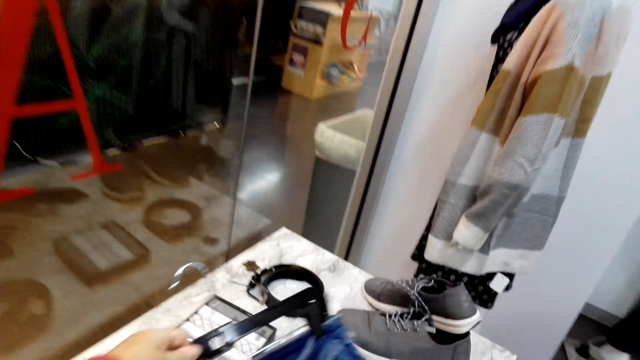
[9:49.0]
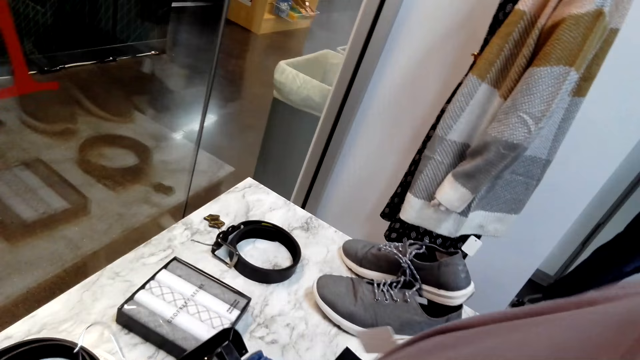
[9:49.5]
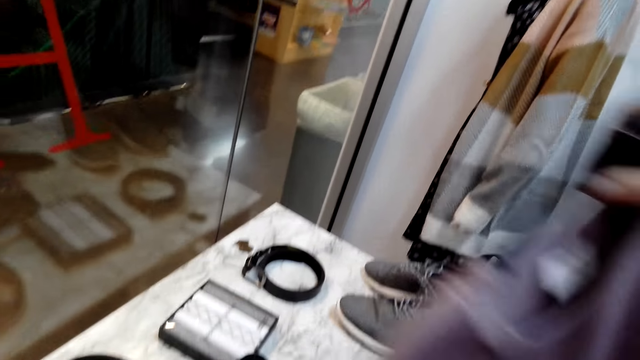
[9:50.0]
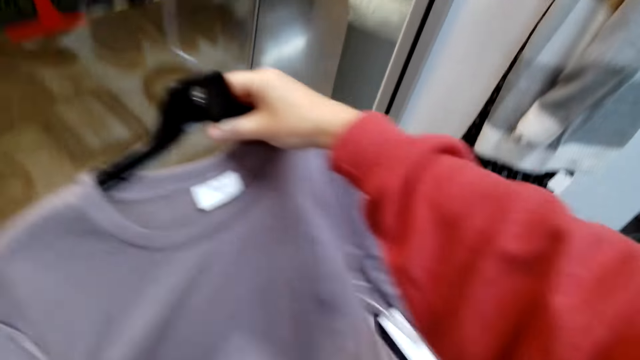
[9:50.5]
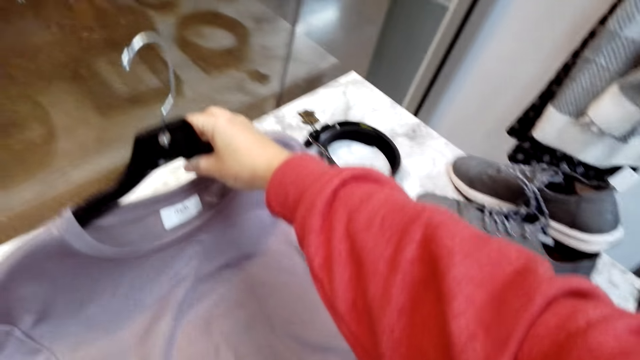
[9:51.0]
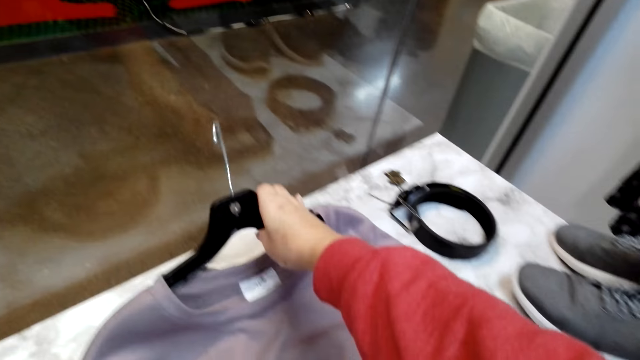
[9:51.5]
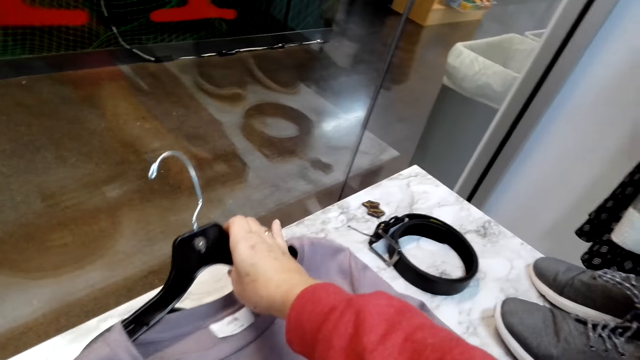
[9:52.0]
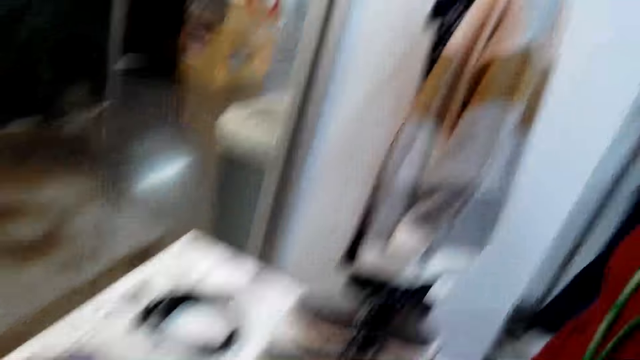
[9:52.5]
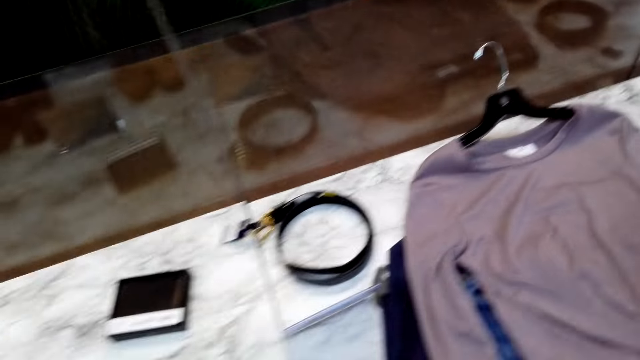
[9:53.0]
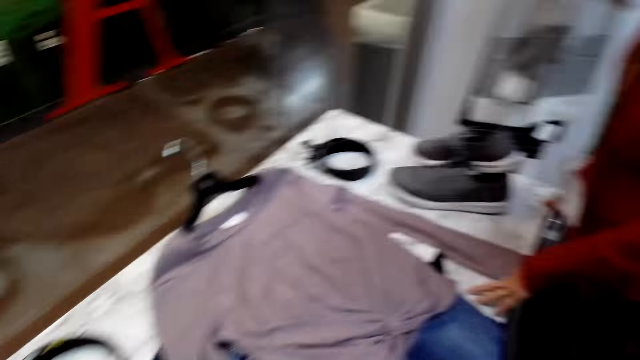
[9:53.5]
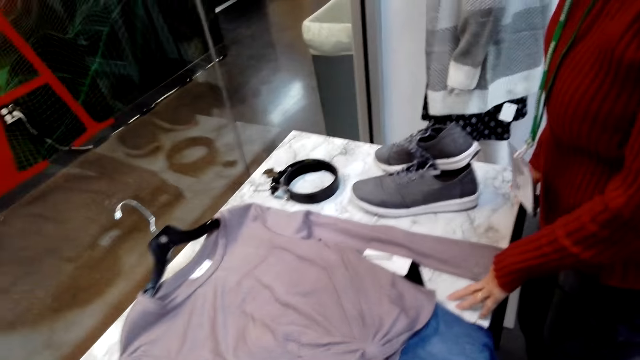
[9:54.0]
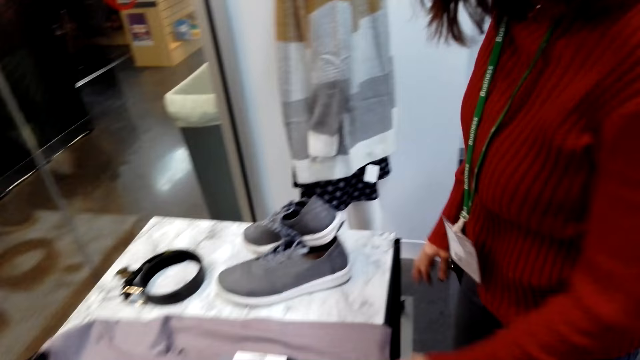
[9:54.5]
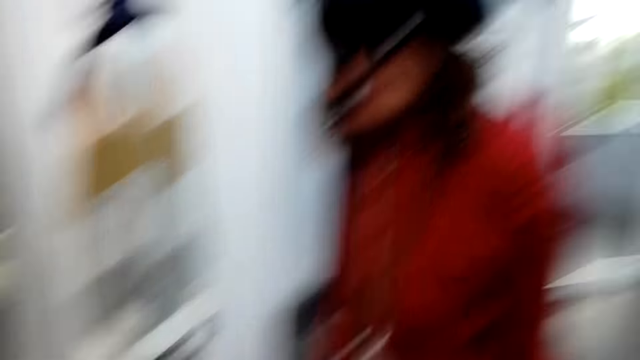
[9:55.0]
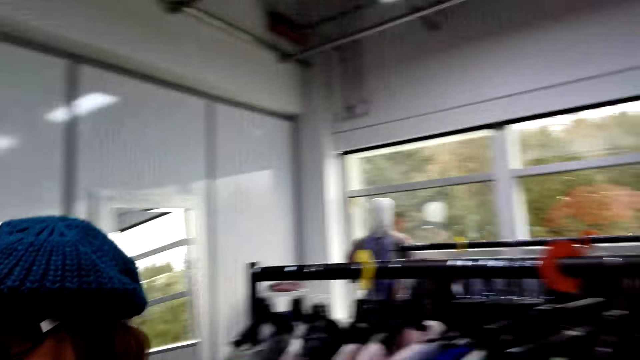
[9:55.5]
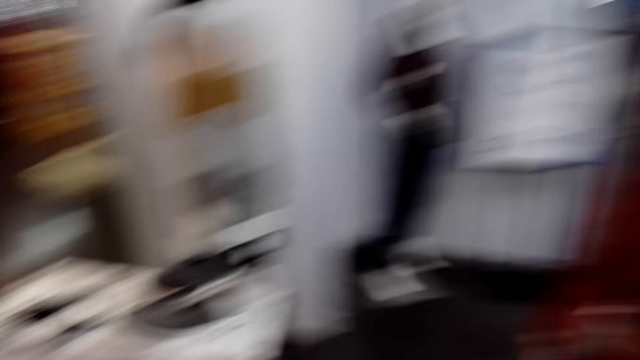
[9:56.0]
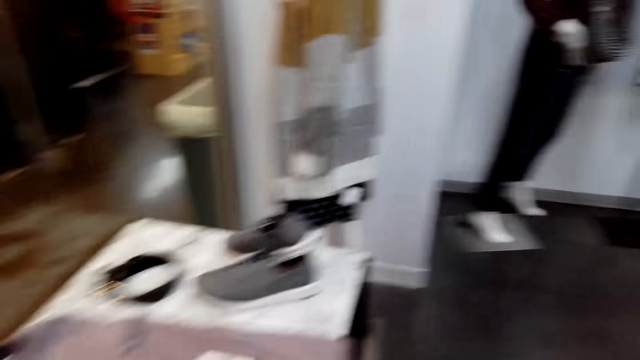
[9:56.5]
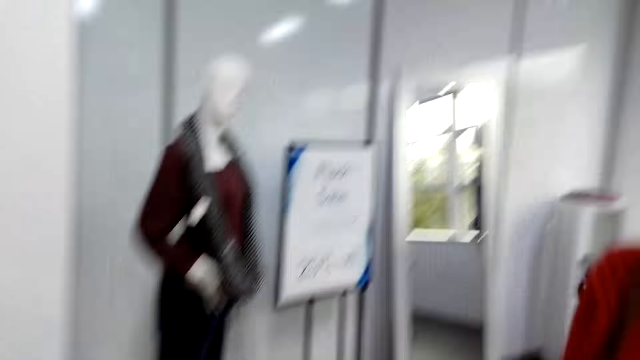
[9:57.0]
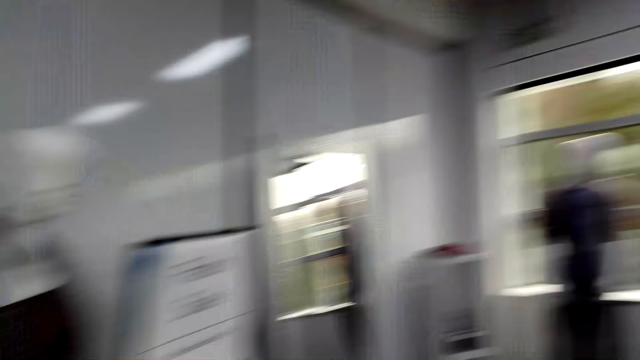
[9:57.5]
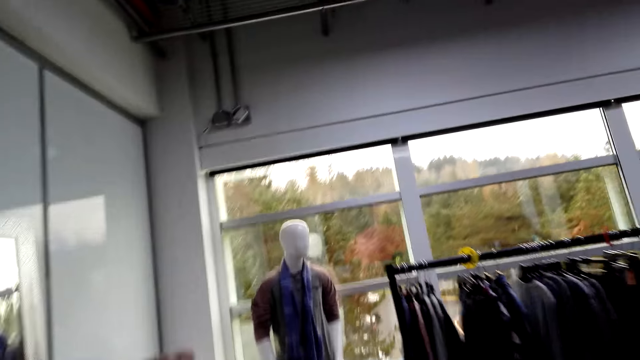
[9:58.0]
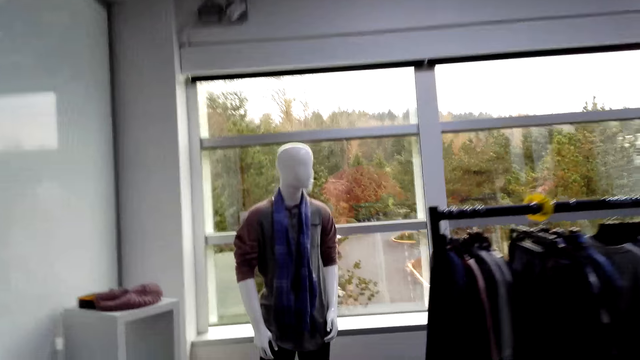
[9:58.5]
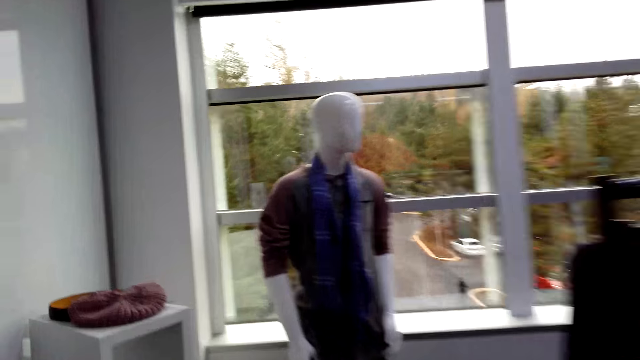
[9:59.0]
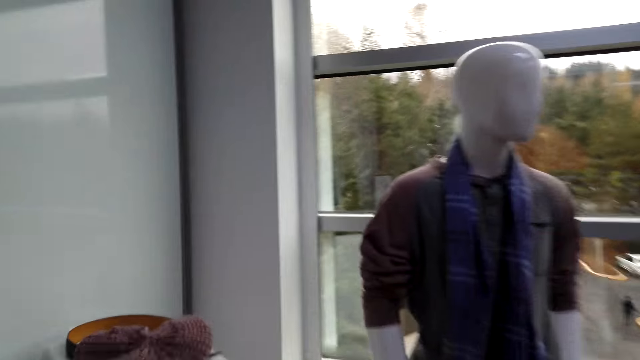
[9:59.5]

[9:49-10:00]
The camera wearer puts the top and pant jeans on the table. A woman stares around the shop. The camera wearer stares around the shop and walks around the shop.

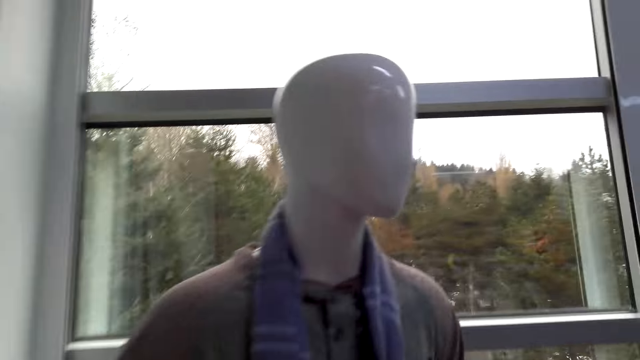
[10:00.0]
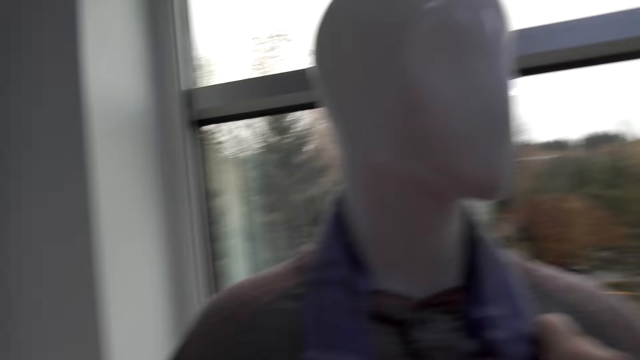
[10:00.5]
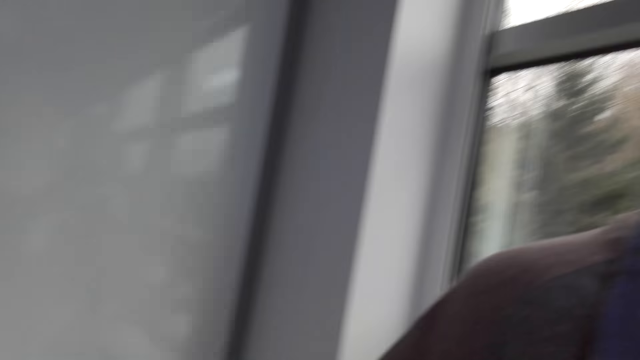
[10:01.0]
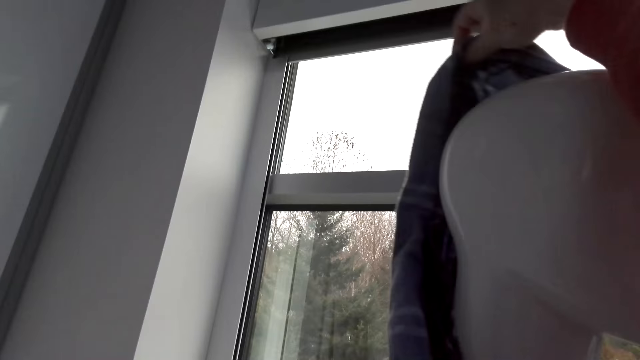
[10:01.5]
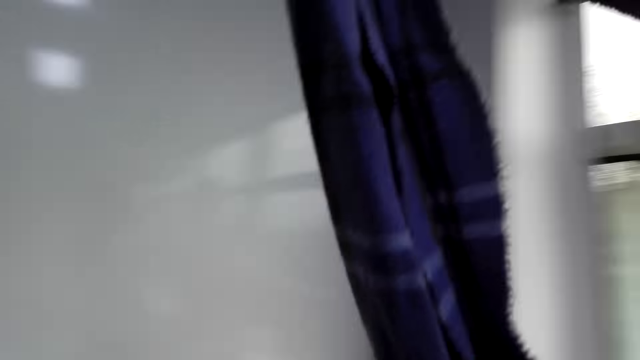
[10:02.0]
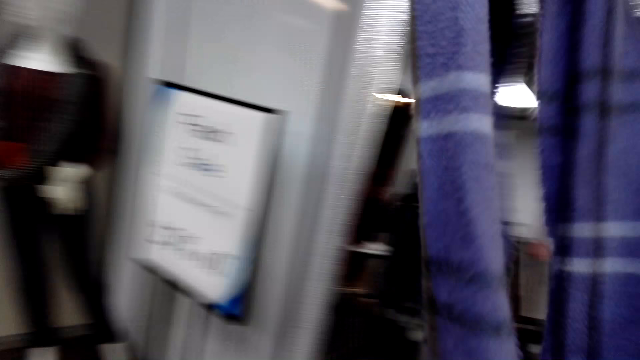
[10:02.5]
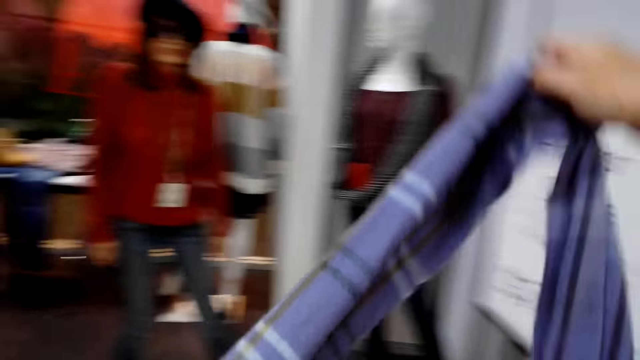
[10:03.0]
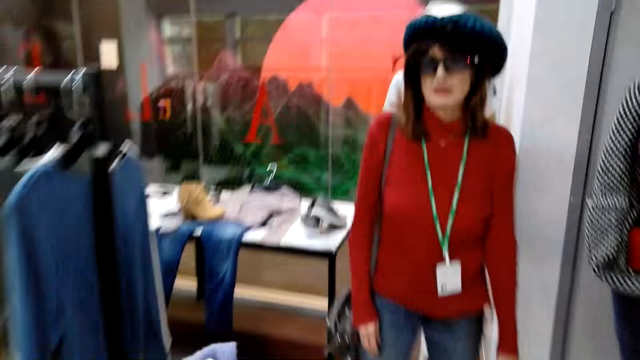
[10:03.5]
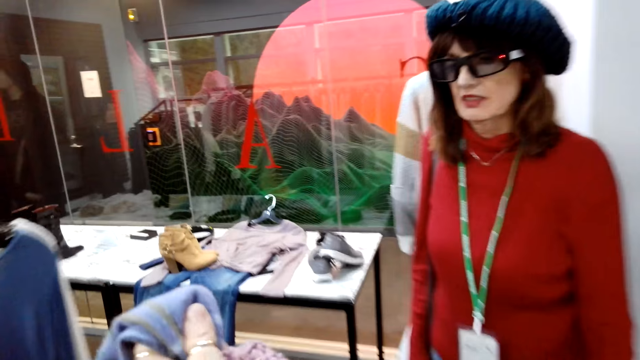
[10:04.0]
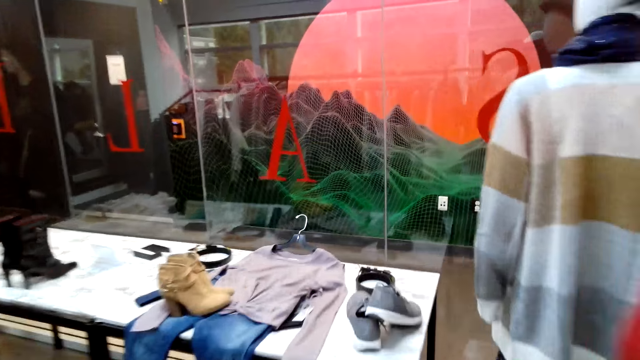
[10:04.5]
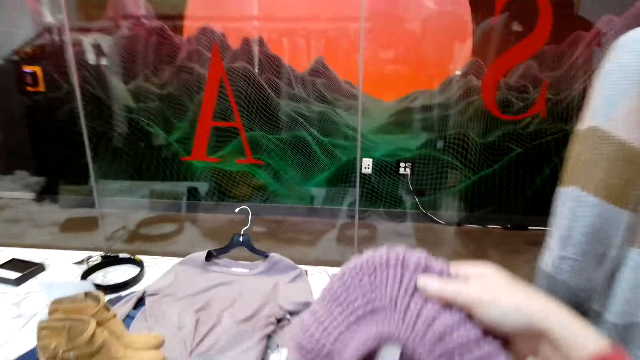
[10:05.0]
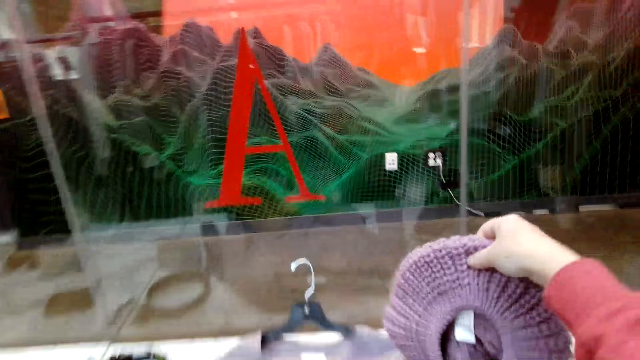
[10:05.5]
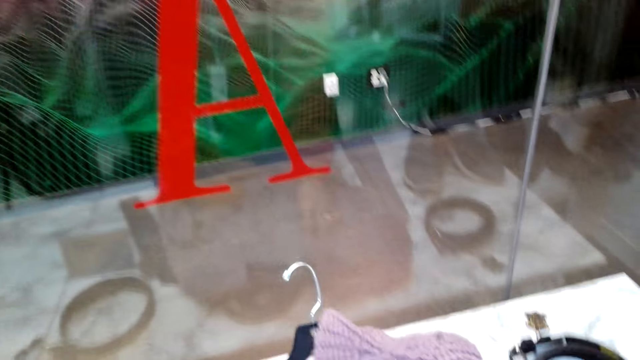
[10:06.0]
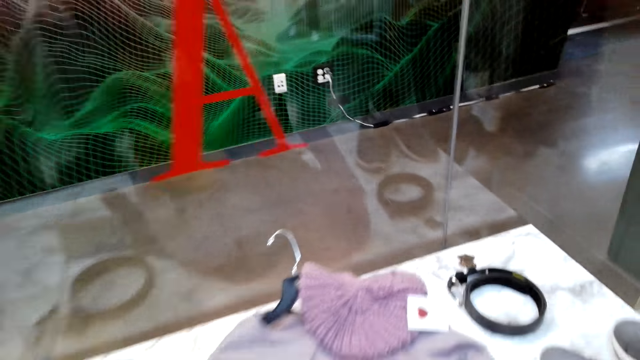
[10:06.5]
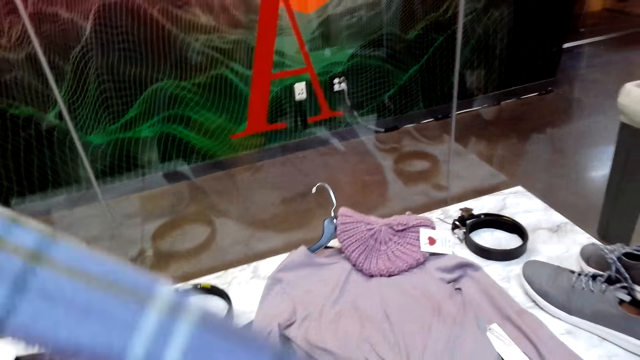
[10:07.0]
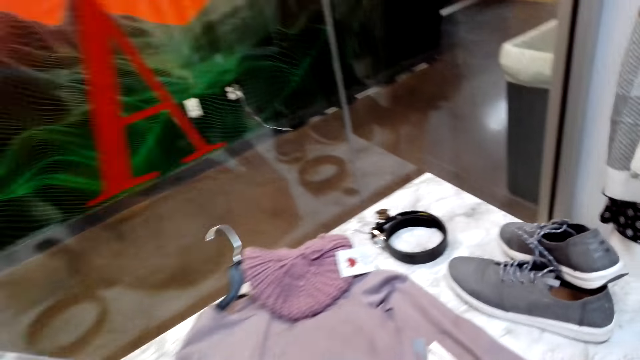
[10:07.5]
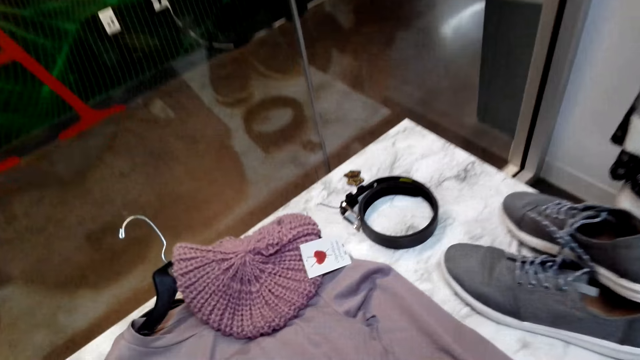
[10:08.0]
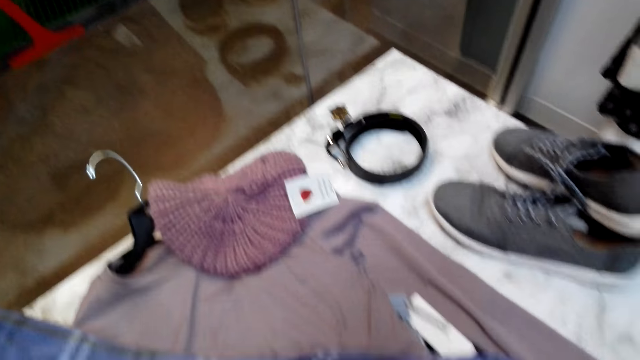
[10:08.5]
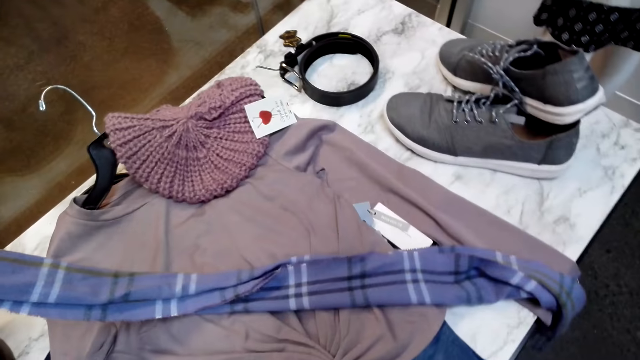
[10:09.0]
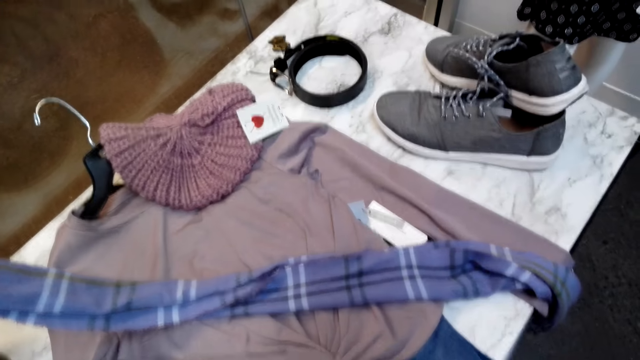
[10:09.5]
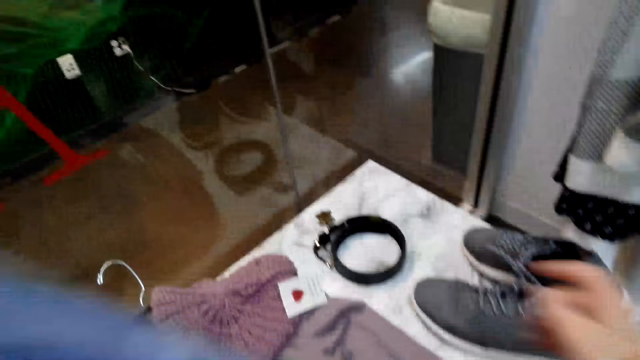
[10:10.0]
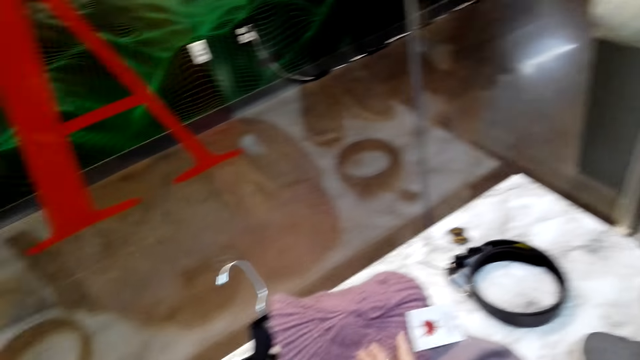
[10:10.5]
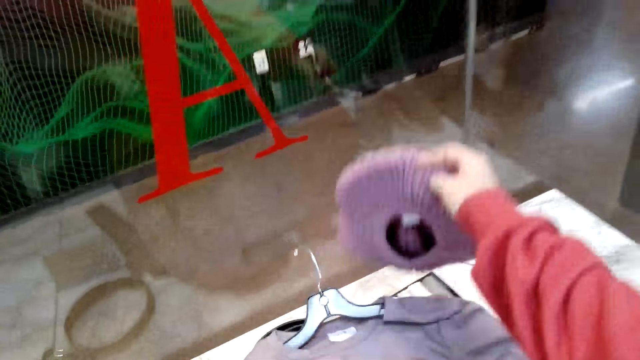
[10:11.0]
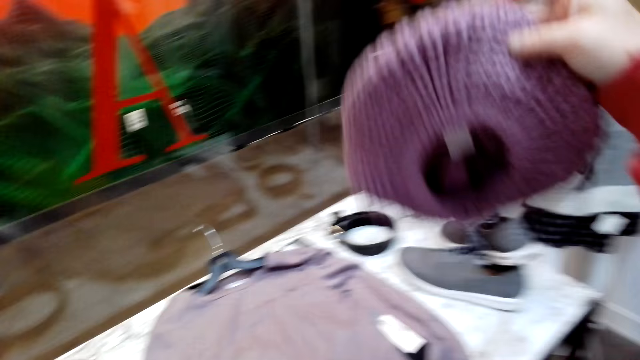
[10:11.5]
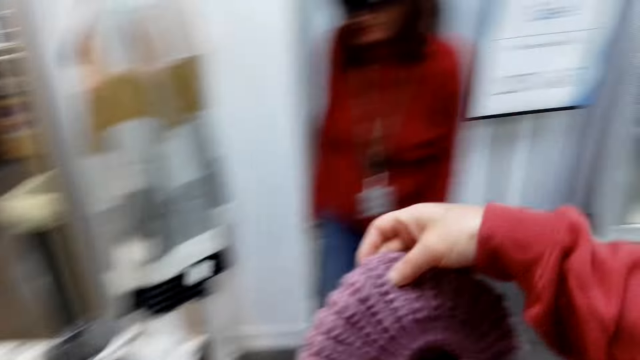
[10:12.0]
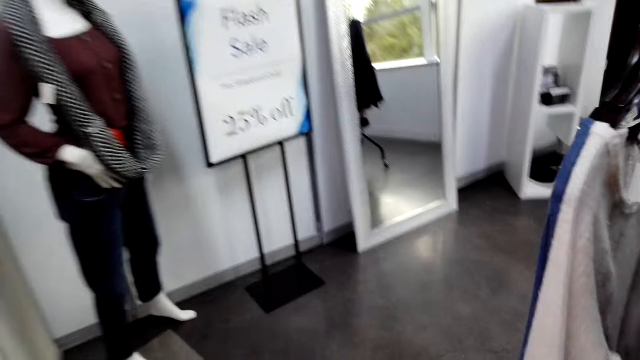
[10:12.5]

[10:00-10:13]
The camera wearer picks the scarf and beret cap from the dummy. They walk around the shop. They put the scarf and beret on the table. They put the clothes on the table. They pick the beret cap from the table.
